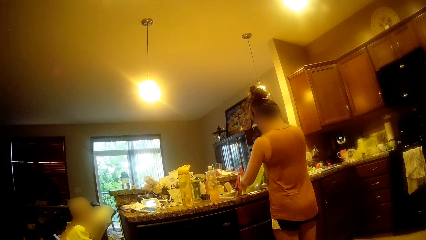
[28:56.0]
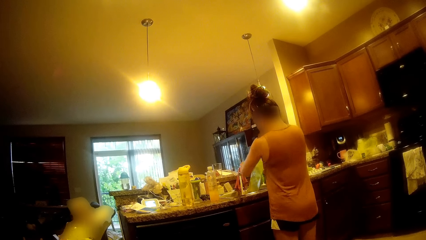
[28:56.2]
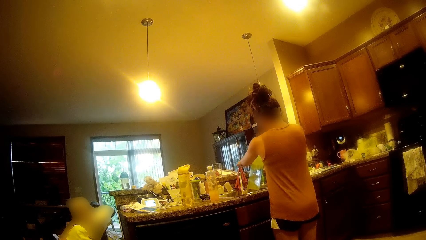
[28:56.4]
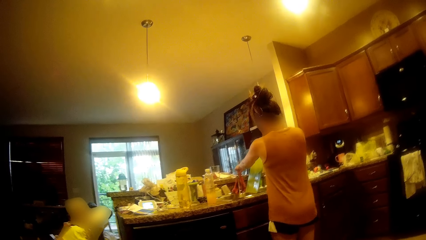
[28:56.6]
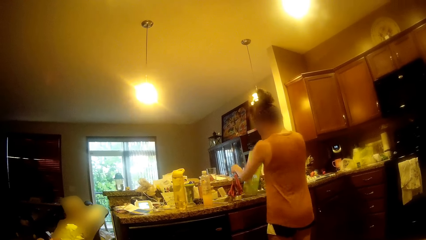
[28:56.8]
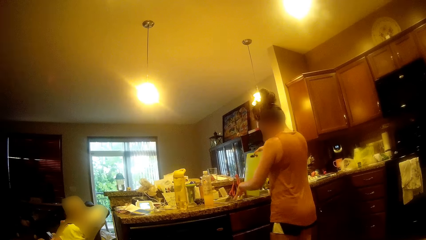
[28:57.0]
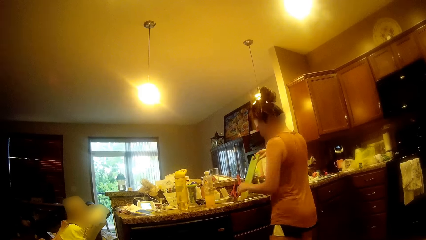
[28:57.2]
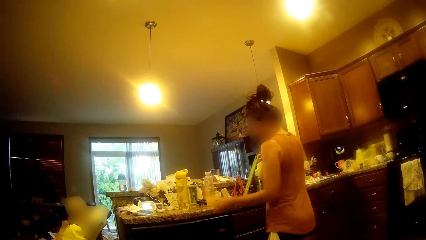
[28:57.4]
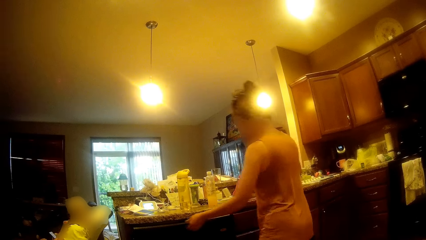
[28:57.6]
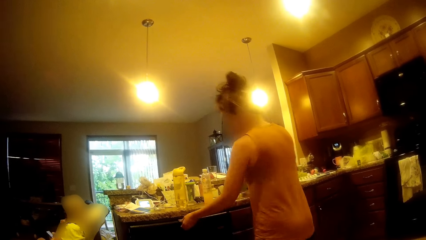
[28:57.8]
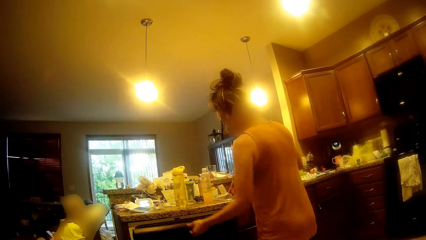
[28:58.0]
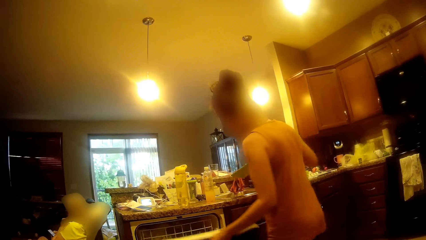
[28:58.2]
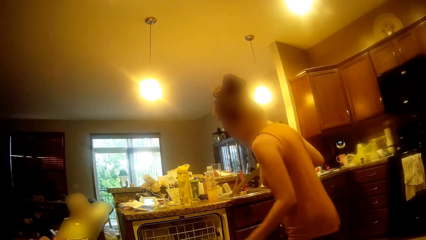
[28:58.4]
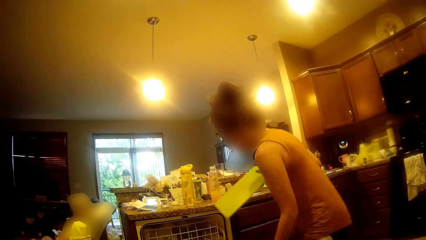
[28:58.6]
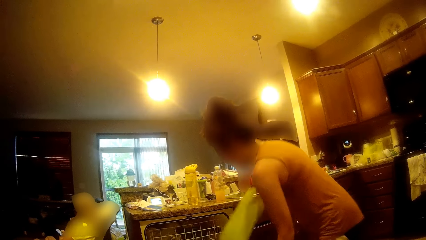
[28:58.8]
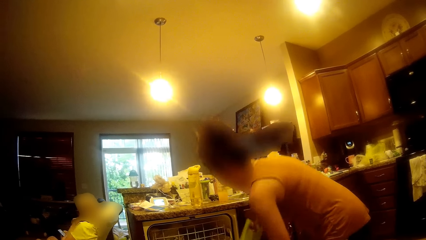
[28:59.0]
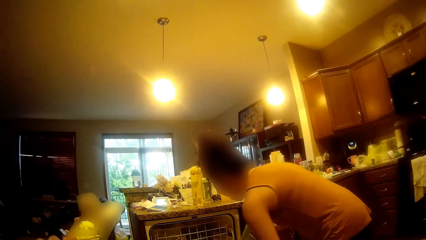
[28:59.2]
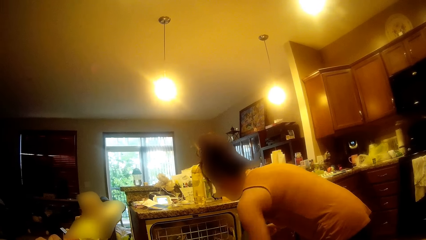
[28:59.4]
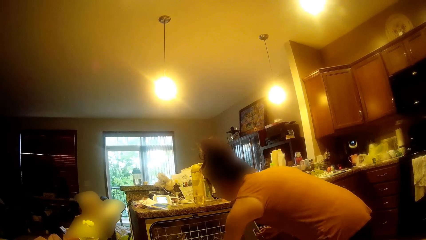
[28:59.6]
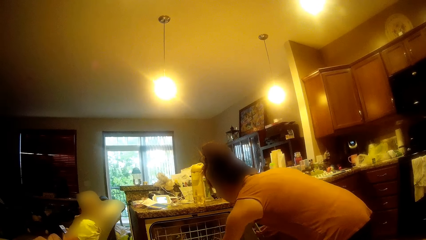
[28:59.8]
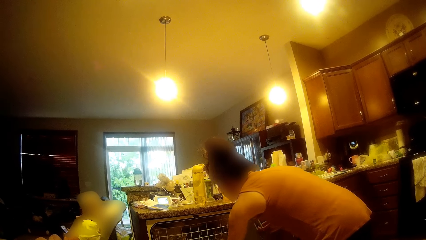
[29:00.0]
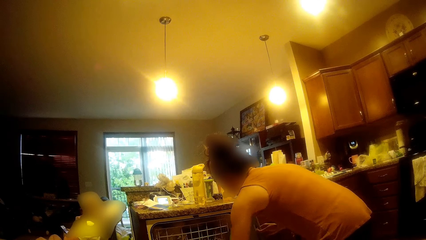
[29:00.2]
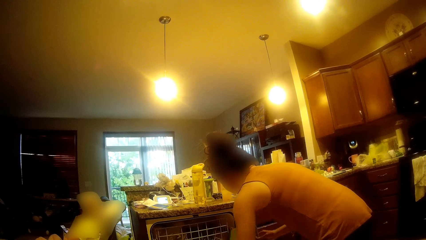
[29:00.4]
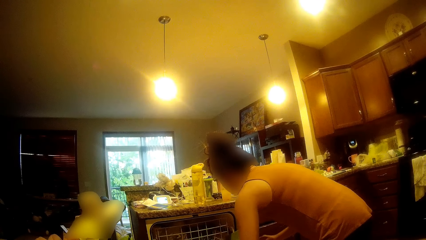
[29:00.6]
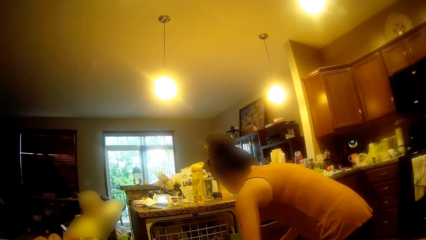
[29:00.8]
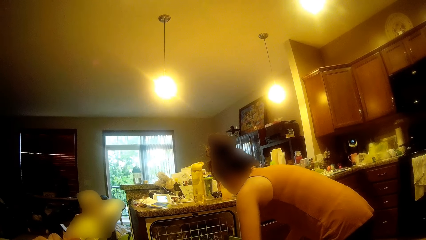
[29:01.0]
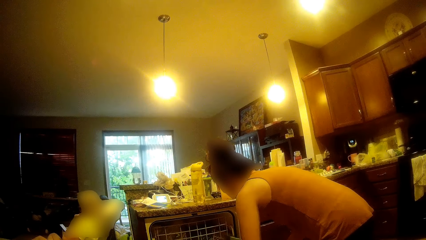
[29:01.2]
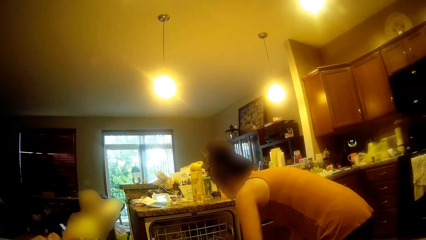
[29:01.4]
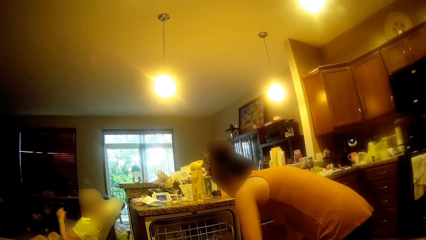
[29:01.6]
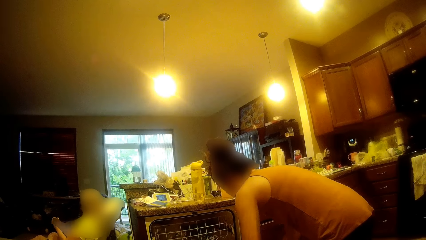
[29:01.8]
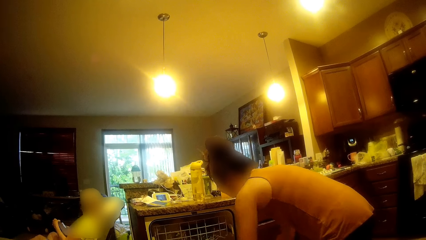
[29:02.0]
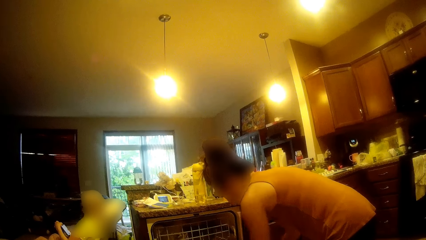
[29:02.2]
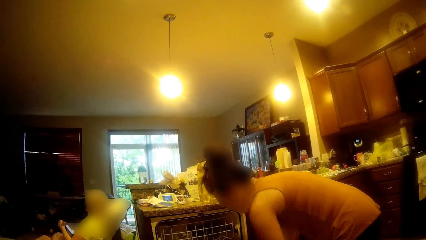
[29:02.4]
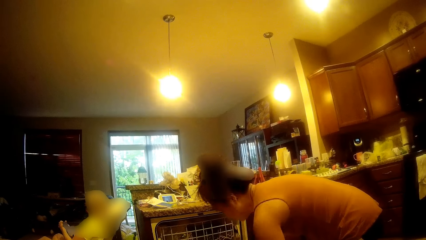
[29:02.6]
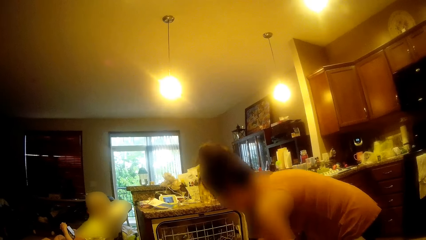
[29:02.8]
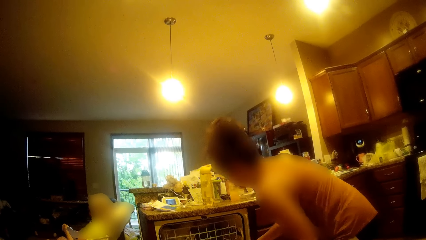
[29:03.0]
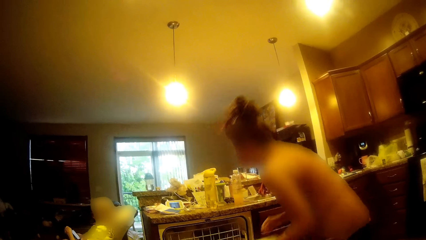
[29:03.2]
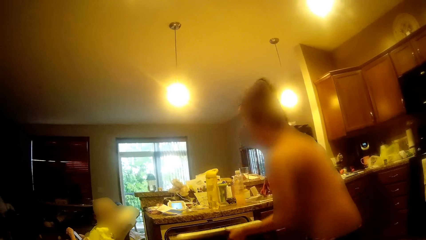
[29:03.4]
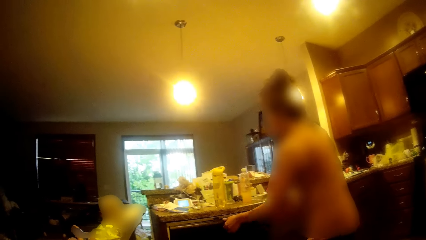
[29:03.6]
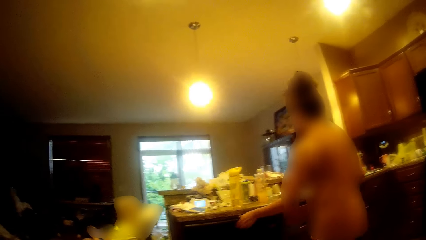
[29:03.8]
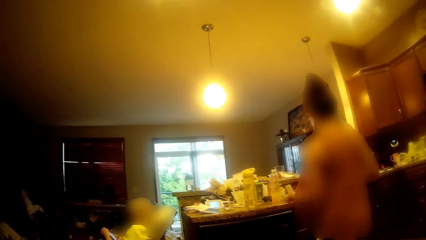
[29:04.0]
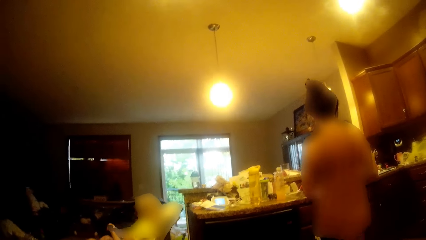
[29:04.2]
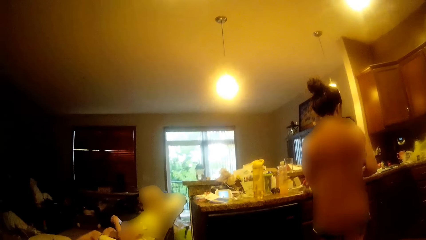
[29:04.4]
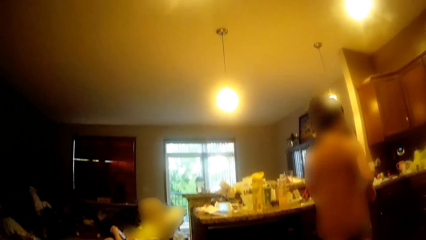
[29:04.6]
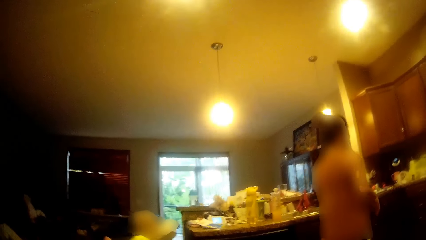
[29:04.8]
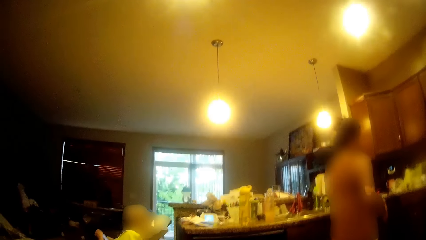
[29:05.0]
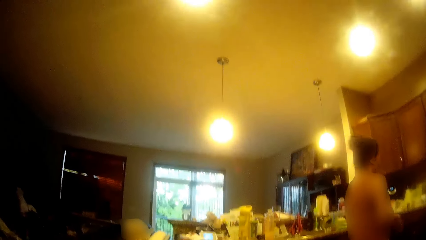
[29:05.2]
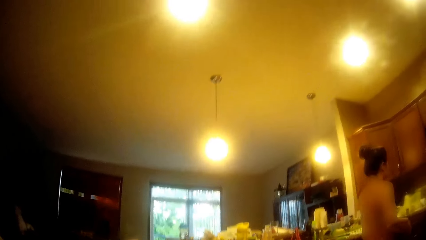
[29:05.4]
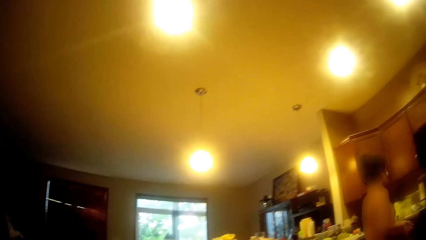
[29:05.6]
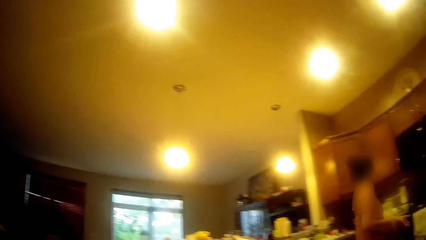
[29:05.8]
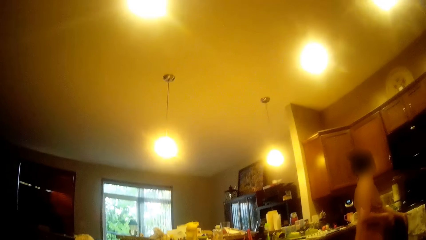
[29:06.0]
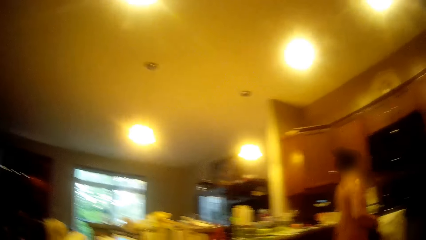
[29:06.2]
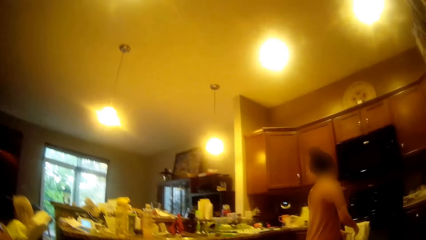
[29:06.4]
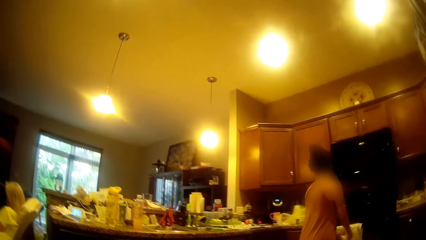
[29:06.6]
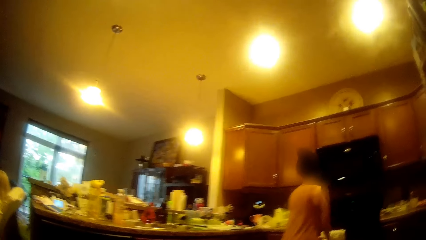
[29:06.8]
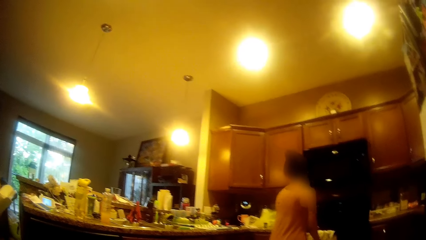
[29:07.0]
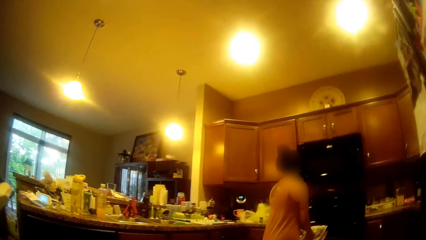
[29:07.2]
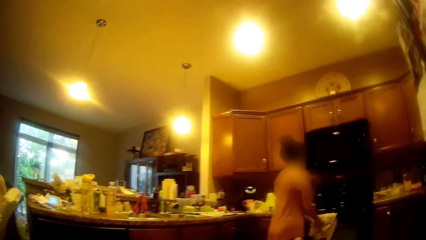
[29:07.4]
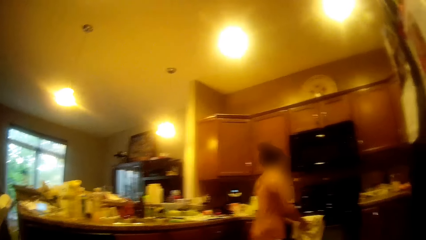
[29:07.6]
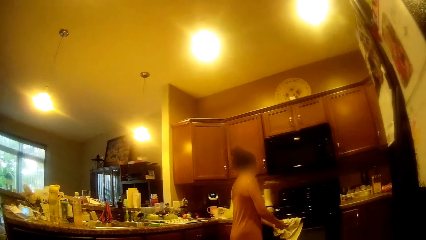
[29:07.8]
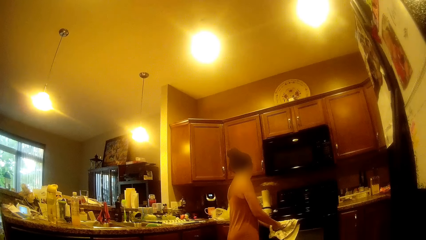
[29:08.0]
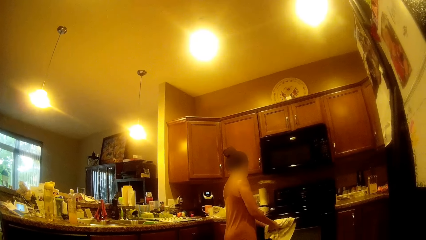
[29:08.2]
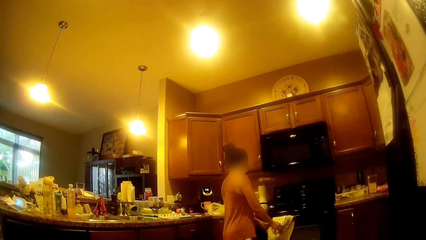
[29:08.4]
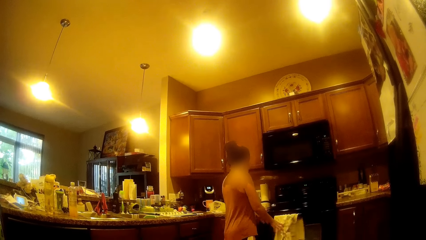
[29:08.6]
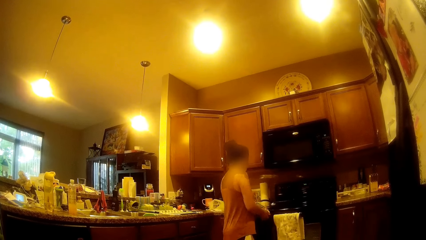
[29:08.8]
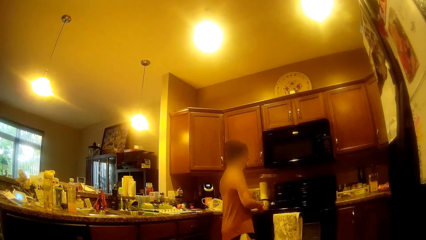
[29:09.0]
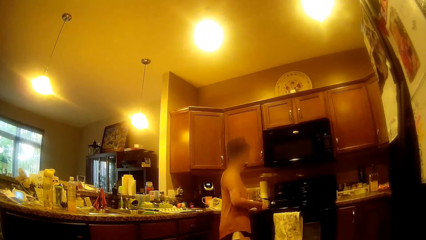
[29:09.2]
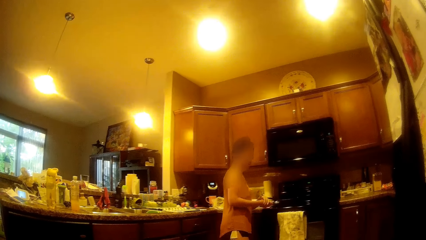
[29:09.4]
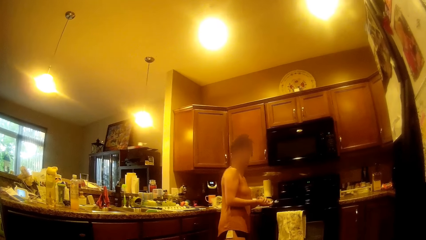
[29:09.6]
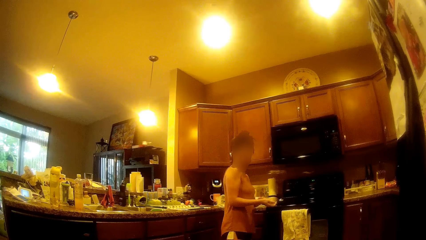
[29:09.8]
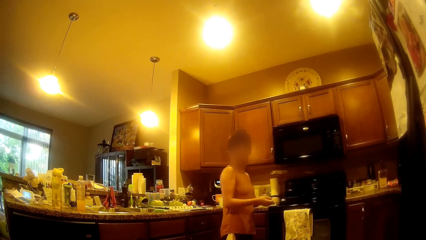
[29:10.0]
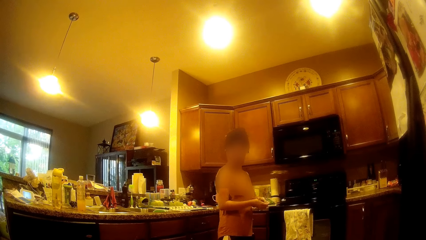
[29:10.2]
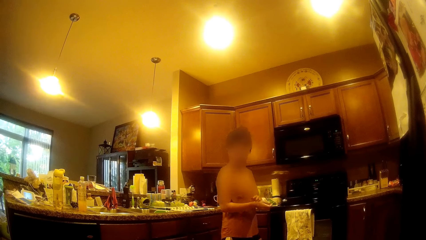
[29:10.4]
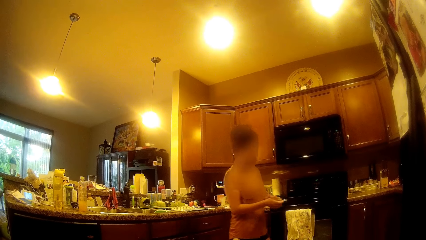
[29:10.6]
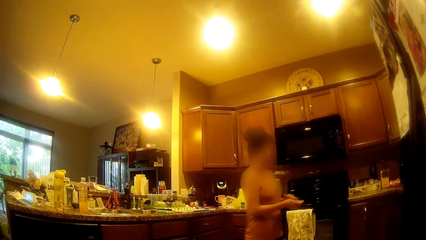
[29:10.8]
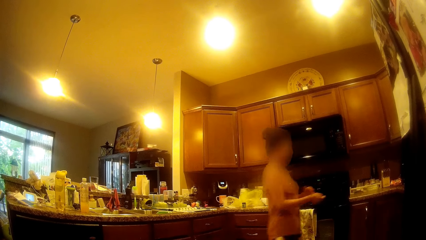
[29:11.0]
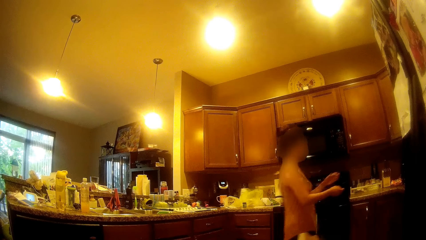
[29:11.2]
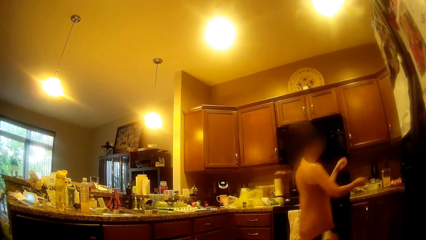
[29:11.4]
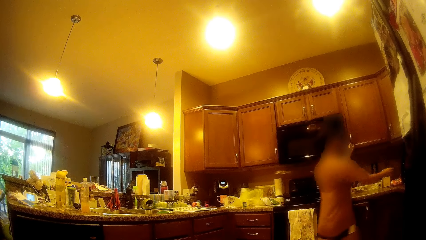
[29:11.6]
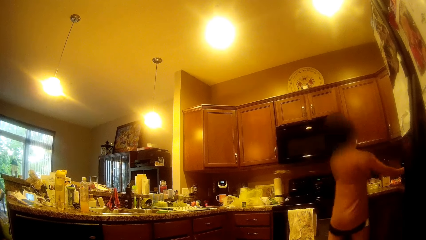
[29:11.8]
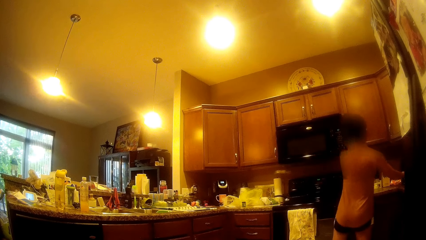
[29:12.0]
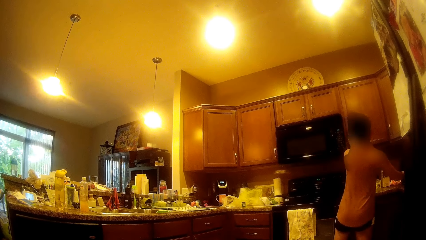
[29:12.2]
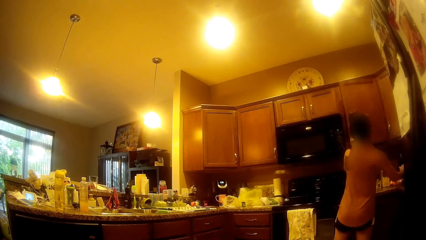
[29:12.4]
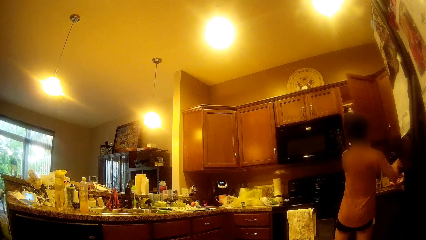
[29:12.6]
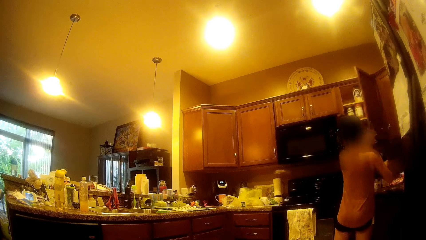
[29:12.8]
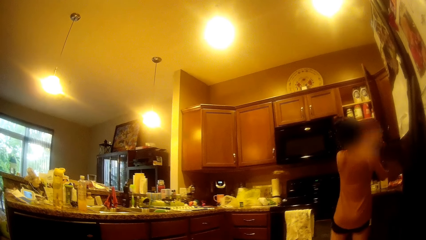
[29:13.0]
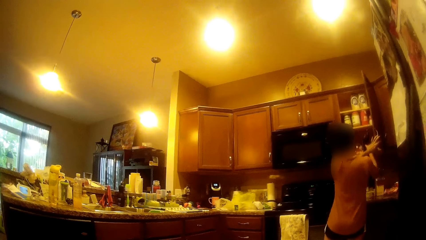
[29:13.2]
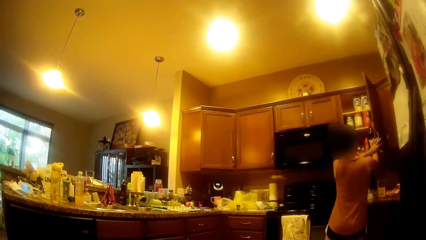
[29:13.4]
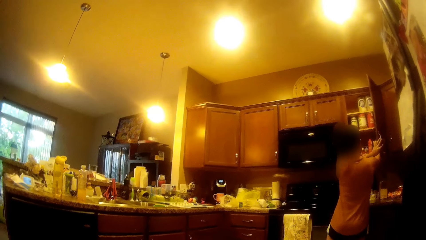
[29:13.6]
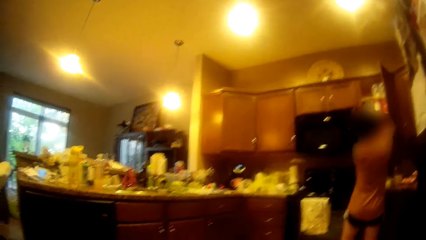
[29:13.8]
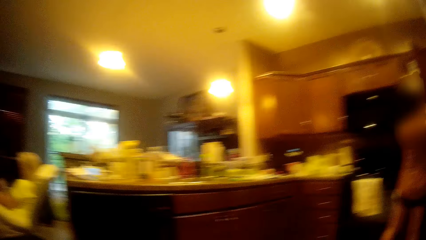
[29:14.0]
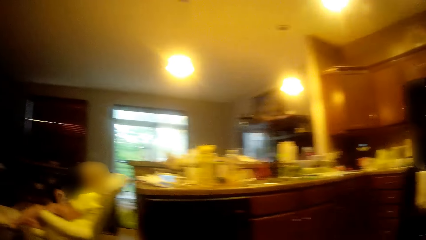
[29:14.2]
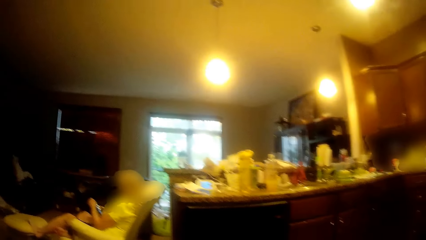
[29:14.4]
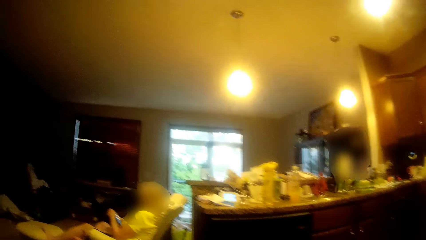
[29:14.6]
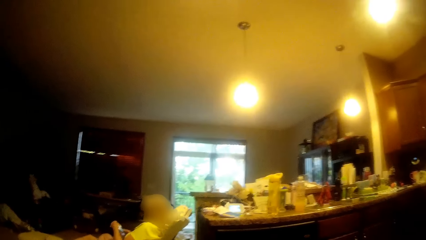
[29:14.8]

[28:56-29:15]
The woman closes the tap with her left hand and holds the tray with her right hand. The woman opens a plate rack with her left hand. The woman puts the tray in her right hand in the lower rack. The woman closes the plate rack with her left hand. The woman walks around the kitchen. The woman cleans her hands with a towel. The woman walks around the kitchen. The woman picks up a flask from the cabinet with her right hand. The woman opens an upper cabinet with her left hand. The woman puts the flask in her right hand in the upper cabinet. The camera wearer looks around the apartment.
